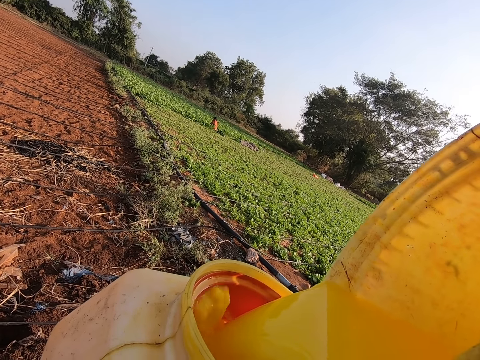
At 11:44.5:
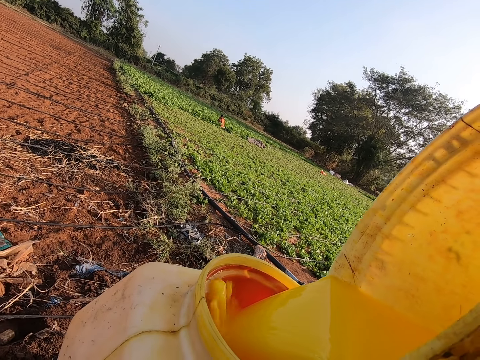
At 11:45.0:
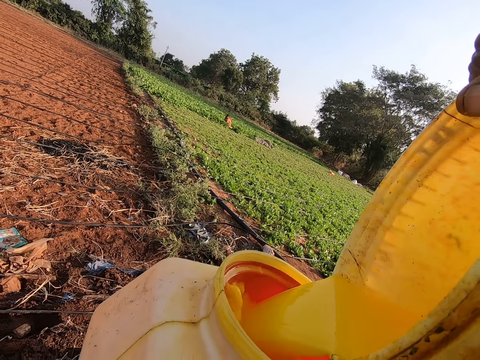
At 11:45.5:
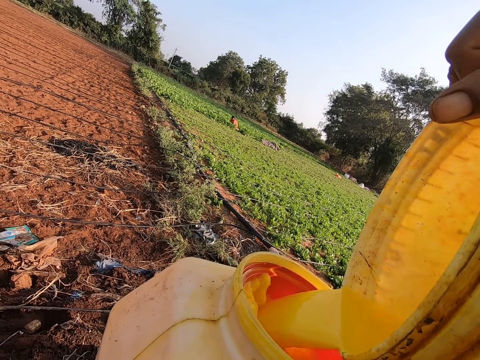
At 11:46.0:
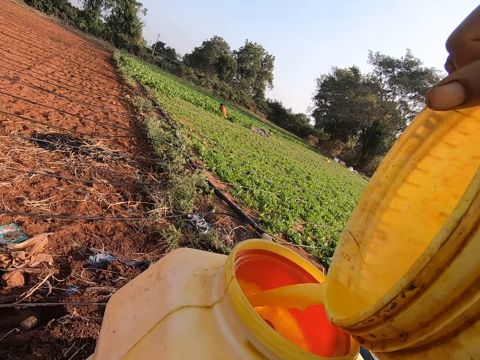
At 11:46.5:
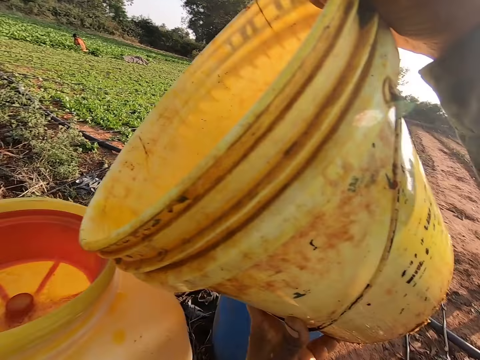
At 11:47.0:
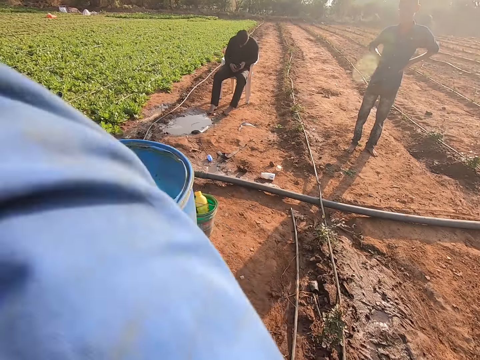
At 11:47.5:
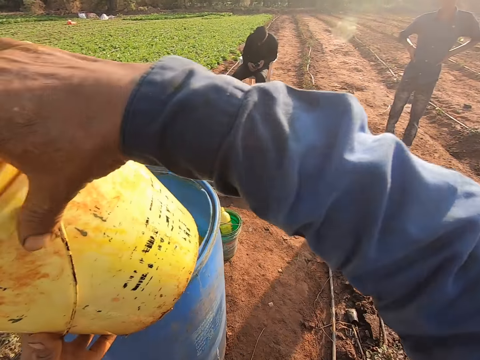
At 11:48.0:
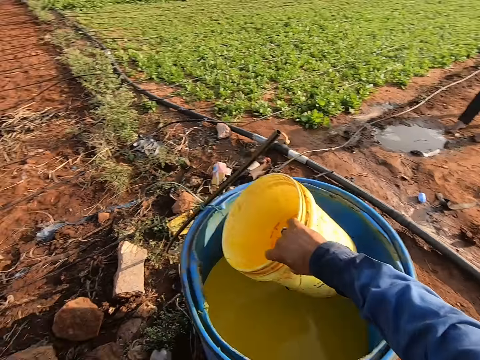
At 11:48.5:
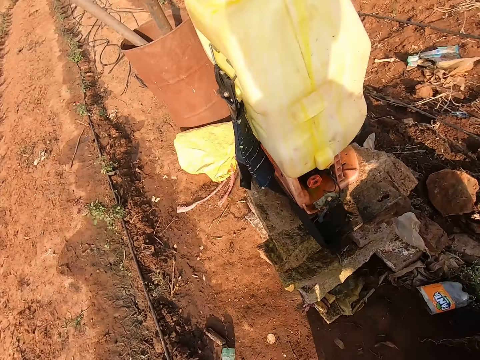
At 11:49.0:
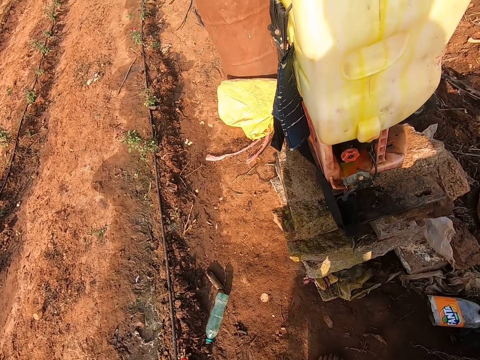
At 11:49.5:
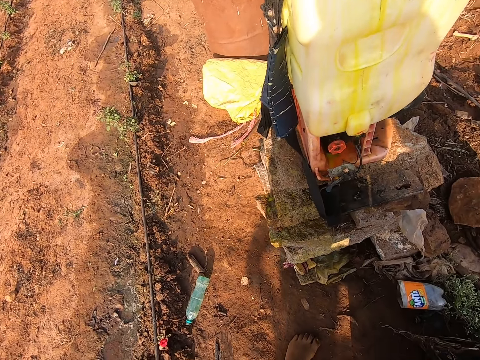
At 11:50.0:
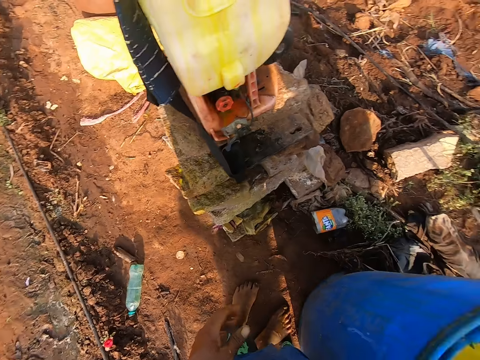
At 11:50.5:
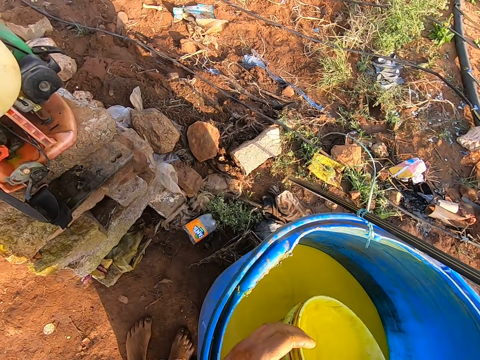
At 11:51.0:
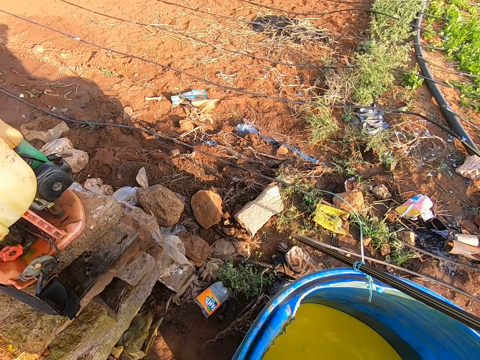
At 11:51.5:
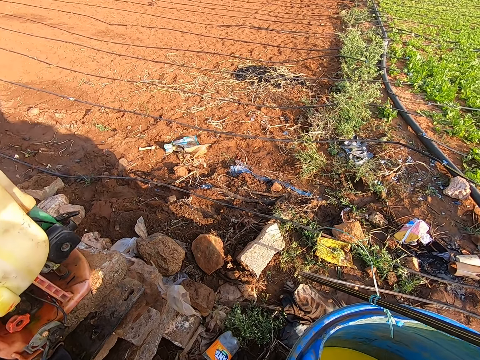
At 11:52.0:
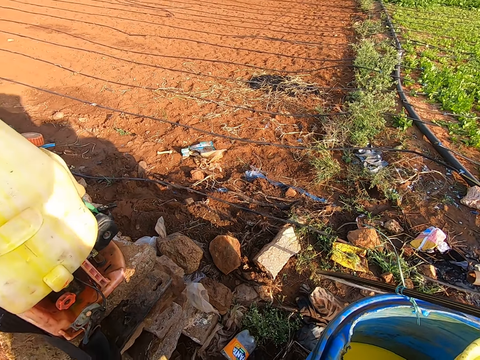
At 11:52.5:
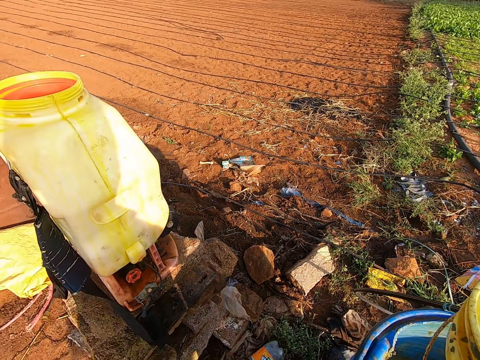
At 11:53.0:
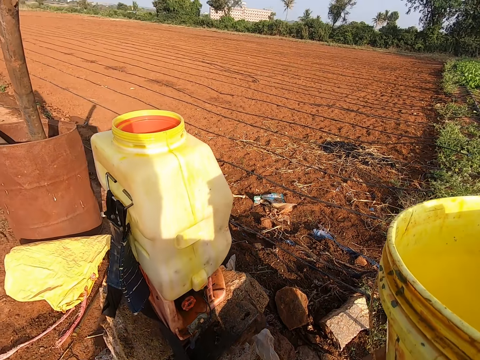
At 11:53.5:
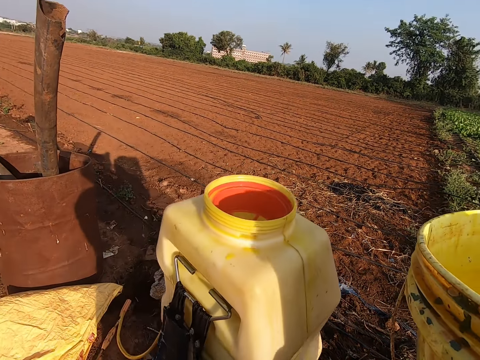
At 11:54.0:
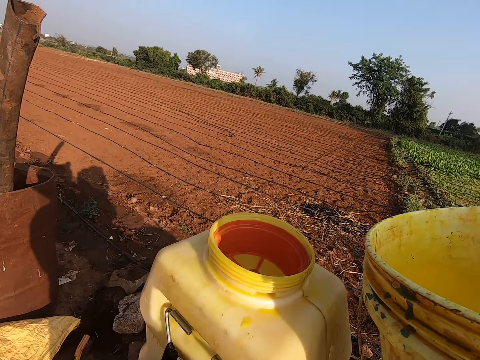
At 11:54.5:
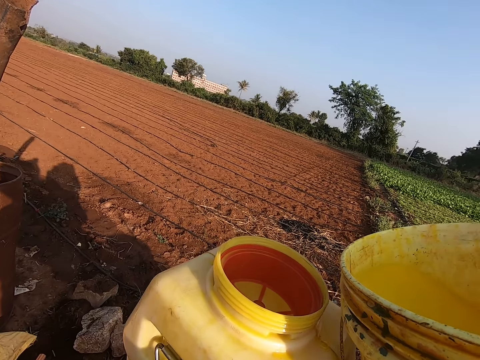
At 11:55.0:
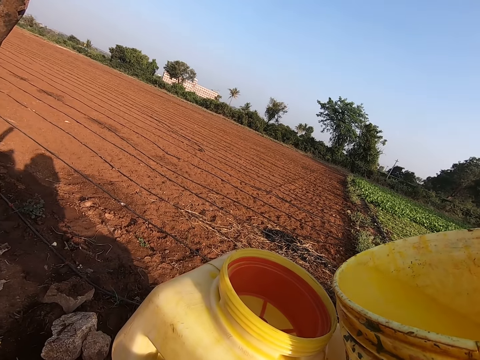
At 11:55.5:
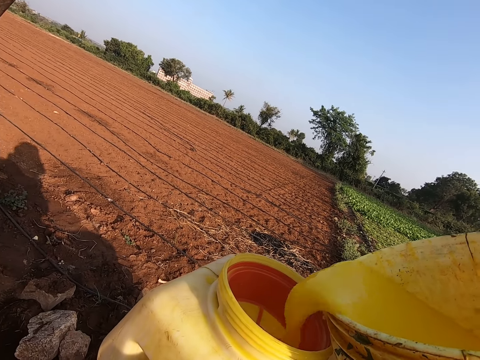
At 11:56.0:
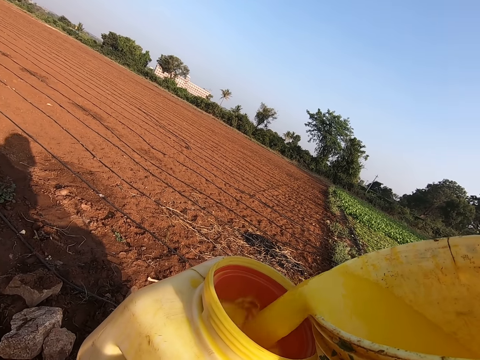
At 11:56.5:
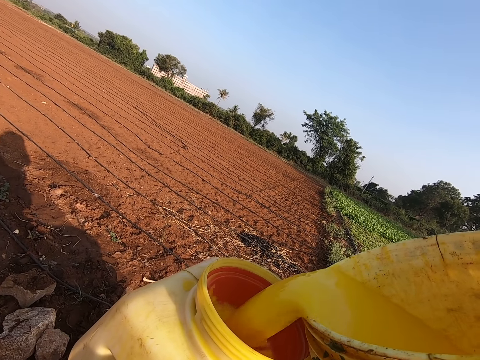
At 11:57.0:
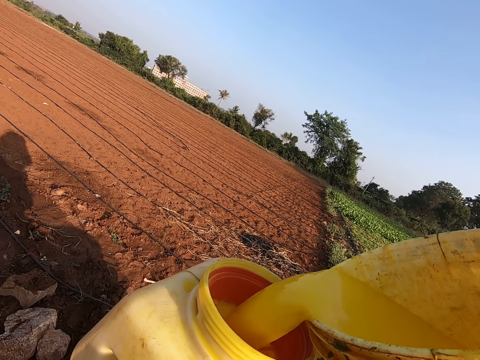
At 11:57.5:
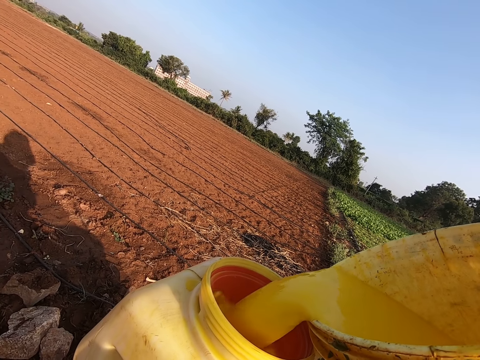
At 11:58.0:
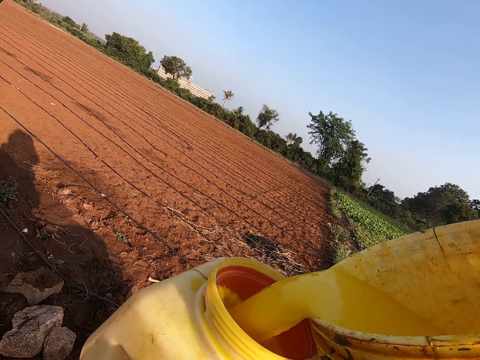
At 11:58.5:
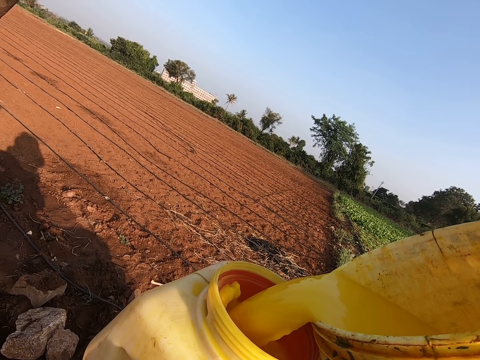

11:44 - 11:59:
The camera wearer drops the bucket into the drum. He takes insecticide from the drum with the plastic in his right hand. He stares around. He carries the plastic with both hands. He picks up the bucket. He pours the insecticide in the backpack sprayer on the heap of blocks with both hands.

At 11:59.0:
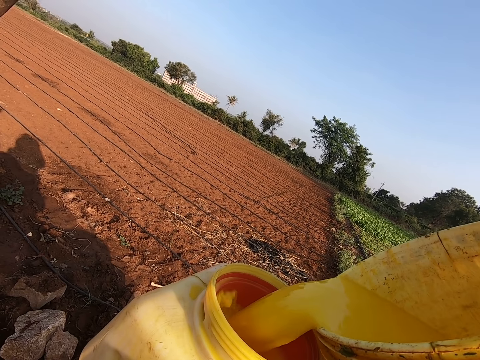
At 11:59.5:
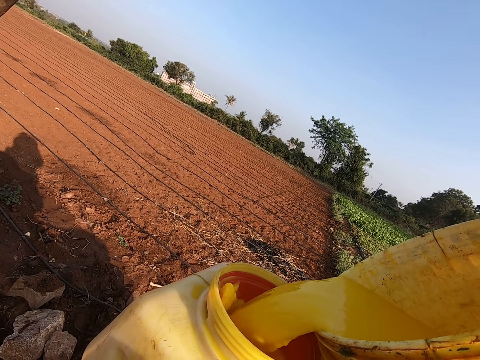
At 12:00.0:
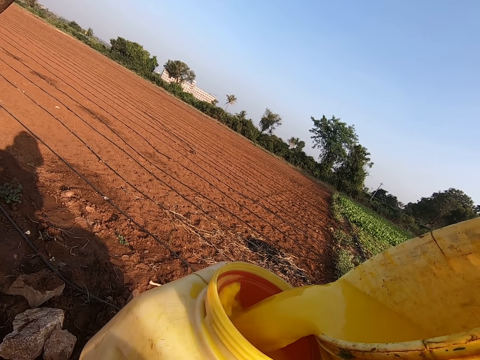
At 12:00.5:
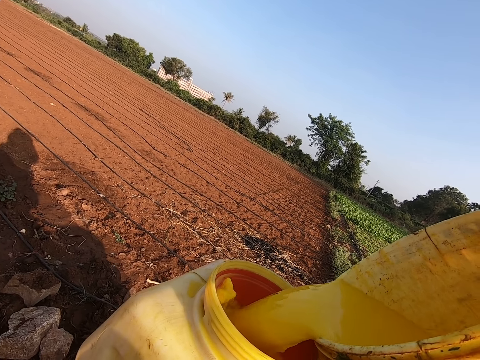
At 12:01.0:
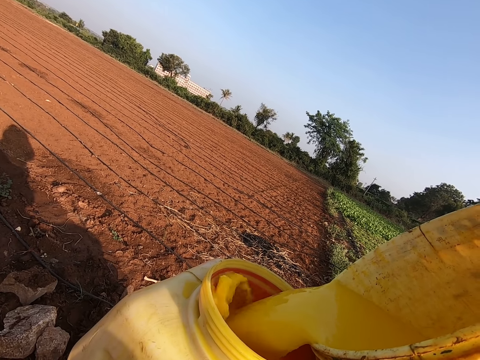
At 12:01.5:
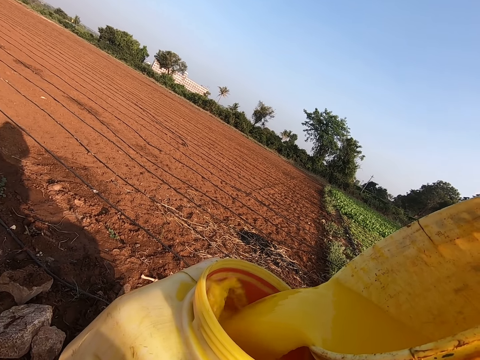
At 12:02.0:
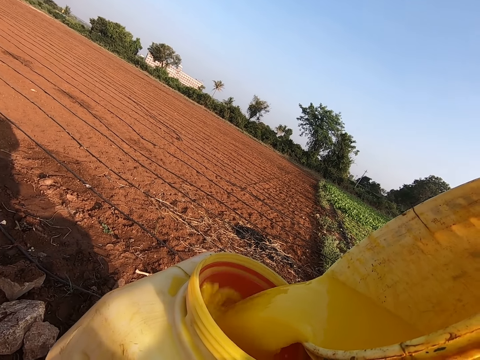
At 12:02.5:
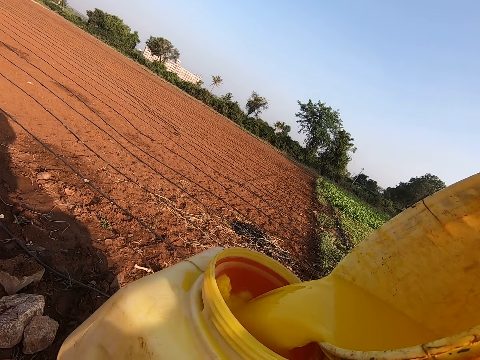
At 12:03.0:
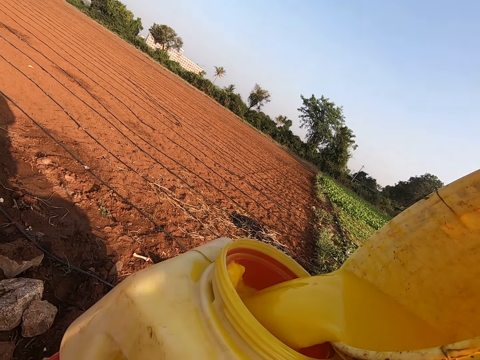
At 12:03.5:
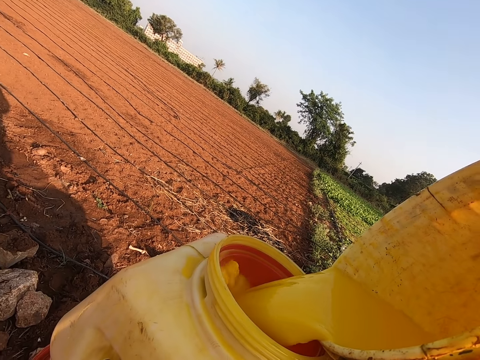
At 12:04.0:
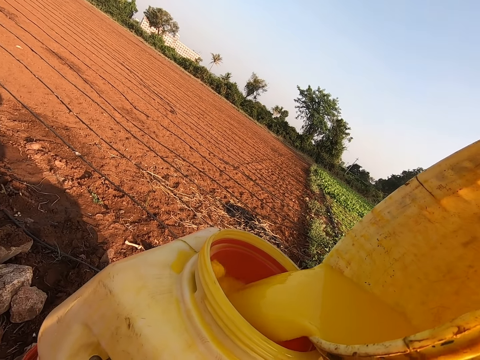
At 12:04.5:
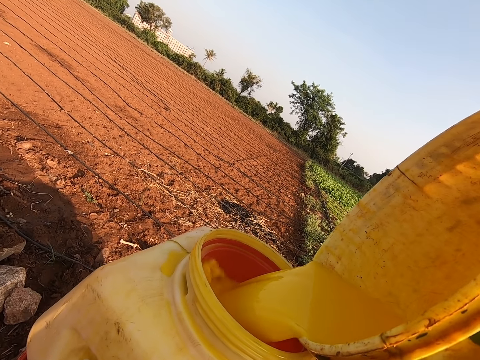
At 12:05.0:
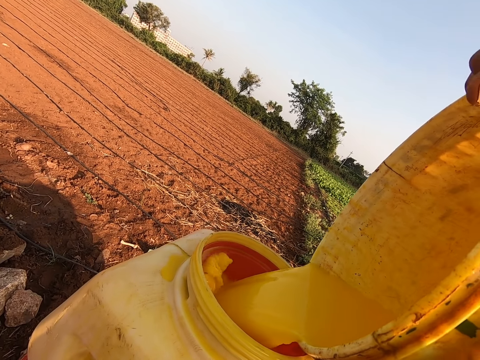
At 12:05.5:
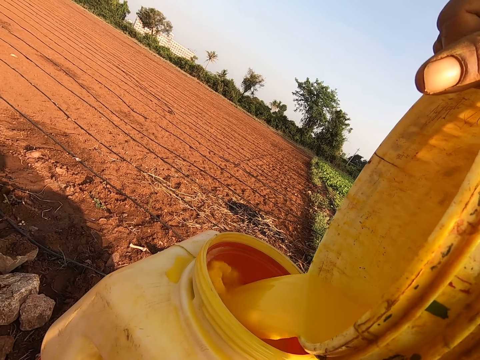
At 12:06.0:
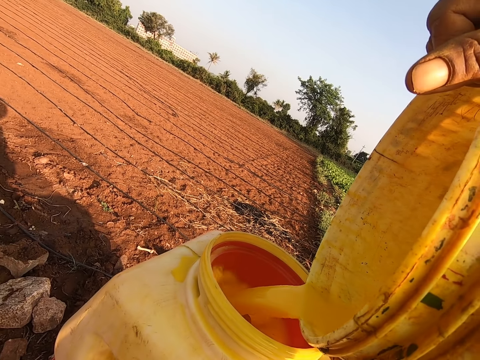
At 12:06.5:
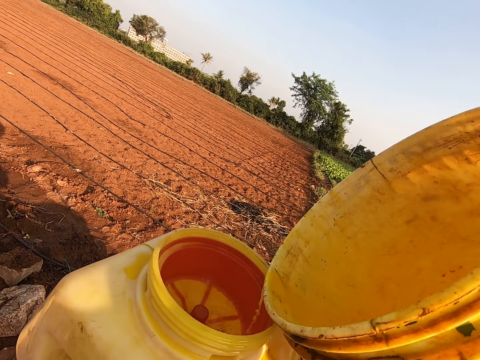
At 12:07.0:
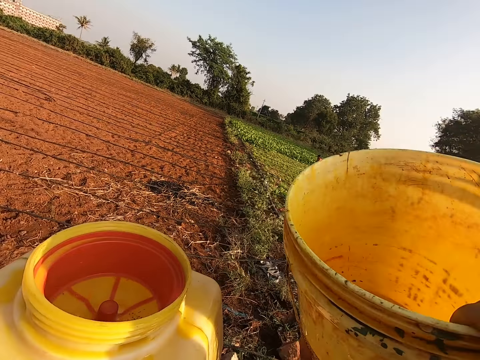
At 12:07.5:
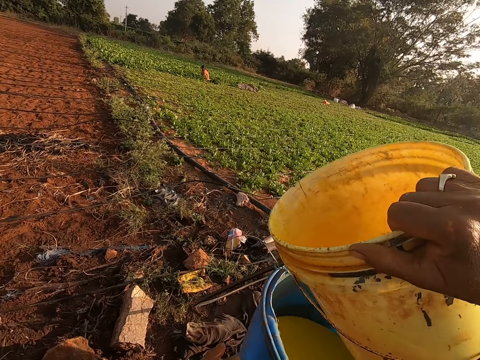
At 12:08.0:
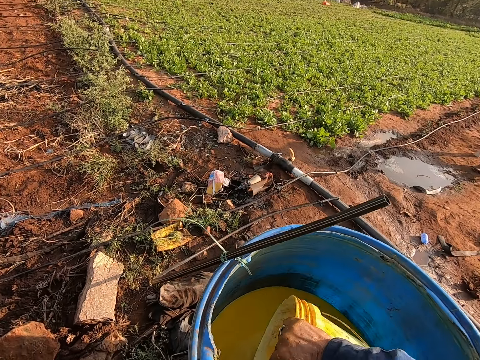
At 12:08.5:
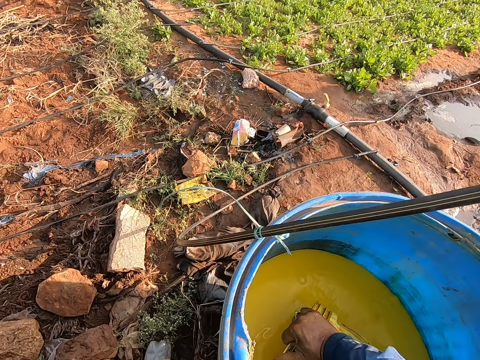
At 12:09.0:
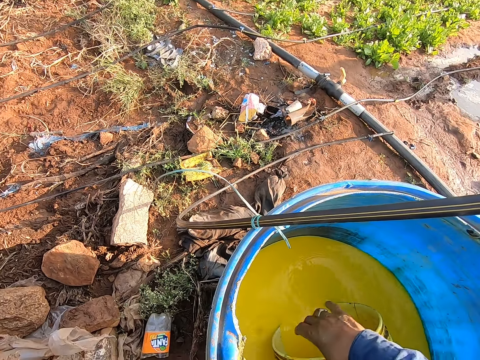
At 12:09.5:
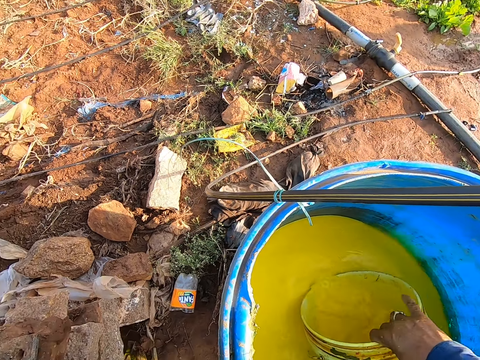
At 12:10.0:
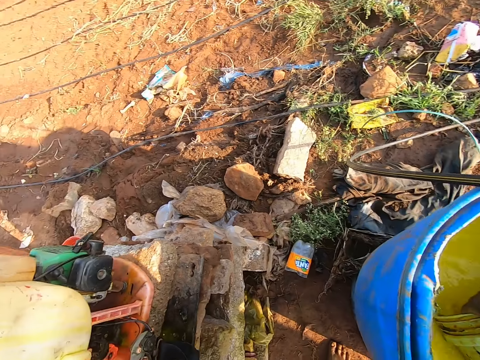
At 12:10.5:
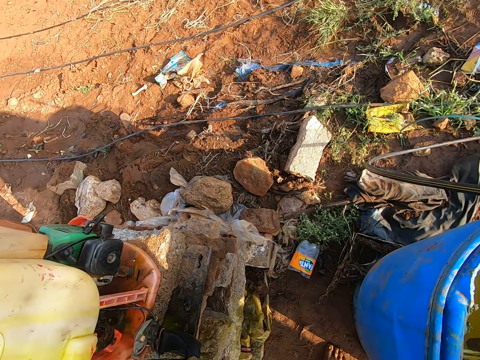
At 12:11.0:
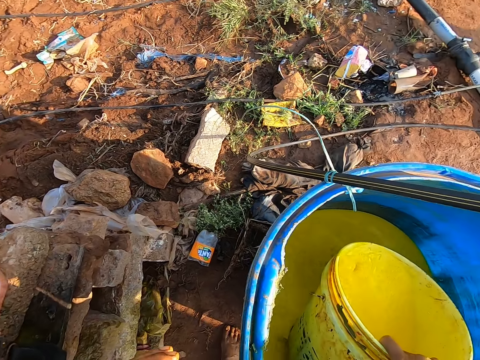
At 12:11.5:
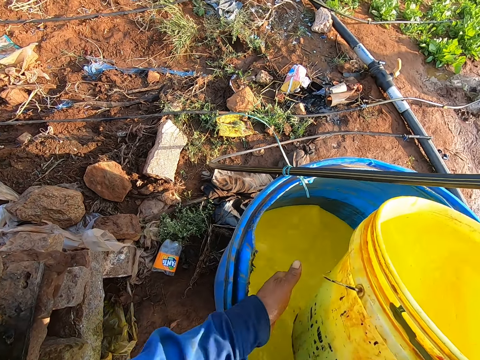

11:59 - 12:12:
The camera wearer takes insecticide from the drum with the plastic or bucket in his right hand.
